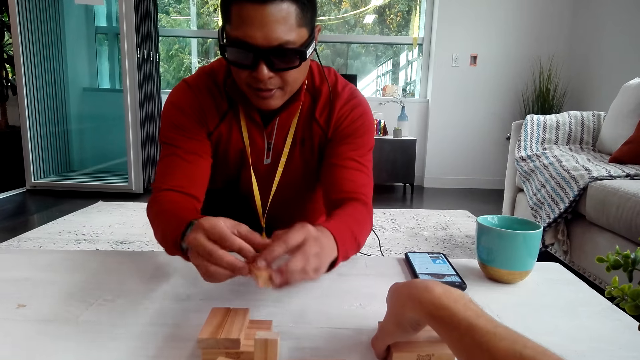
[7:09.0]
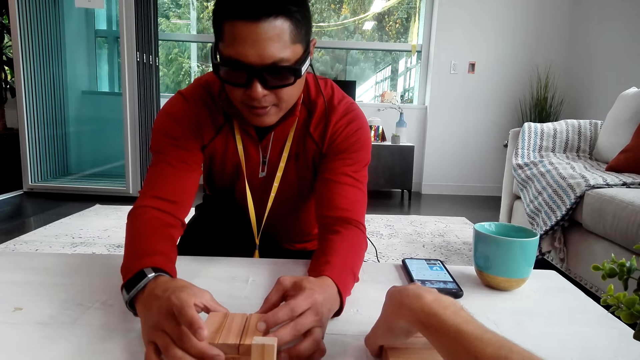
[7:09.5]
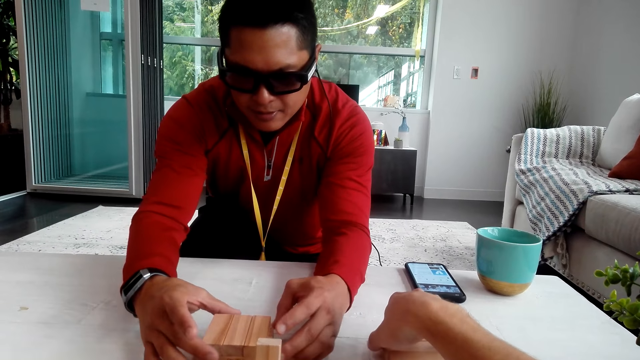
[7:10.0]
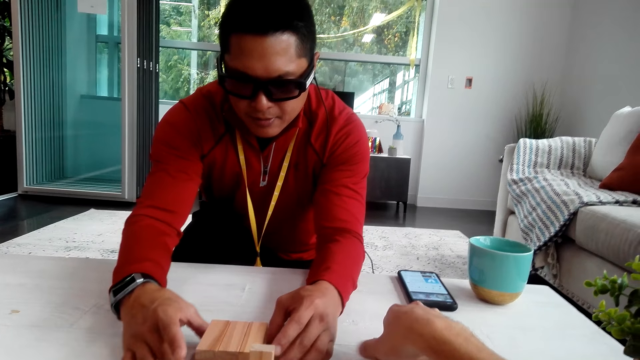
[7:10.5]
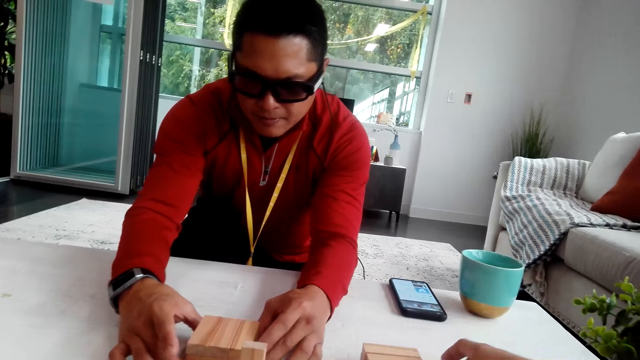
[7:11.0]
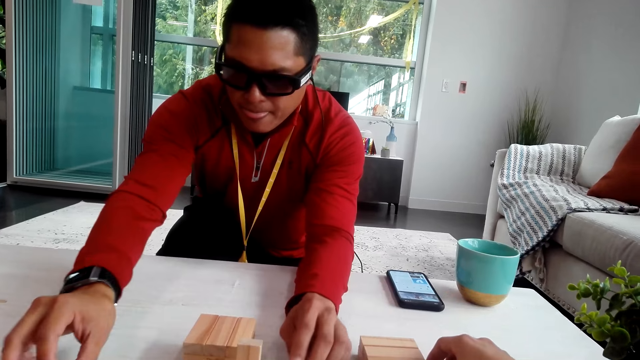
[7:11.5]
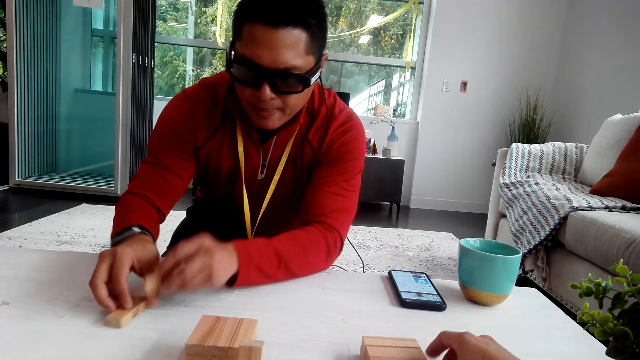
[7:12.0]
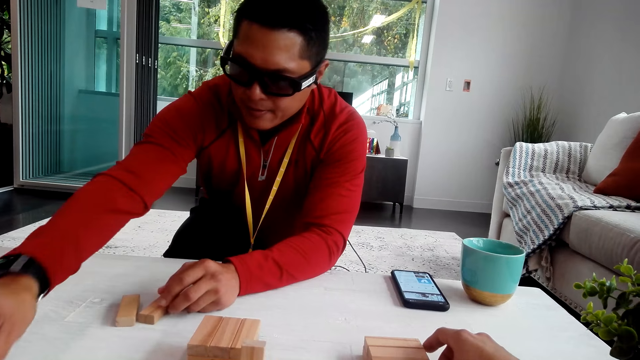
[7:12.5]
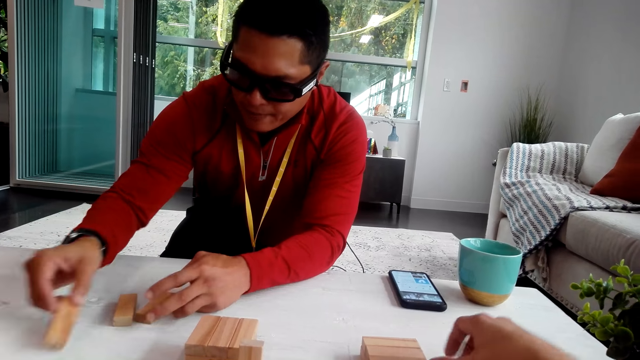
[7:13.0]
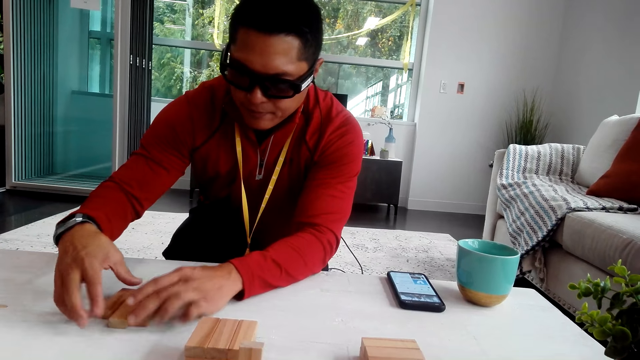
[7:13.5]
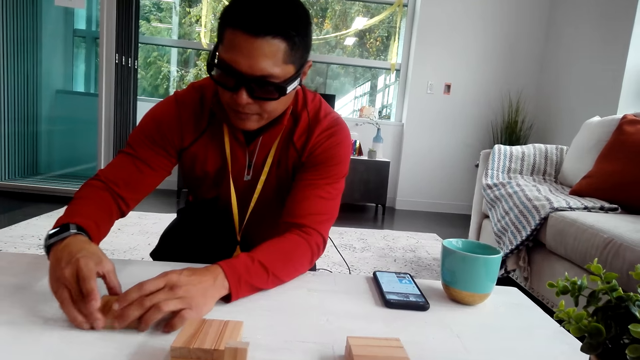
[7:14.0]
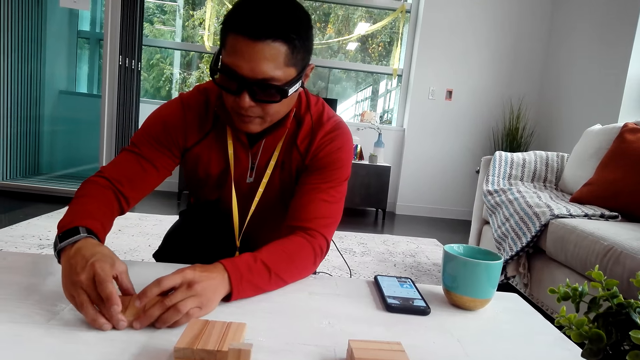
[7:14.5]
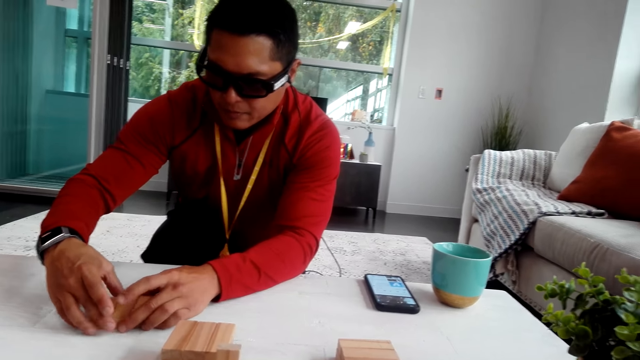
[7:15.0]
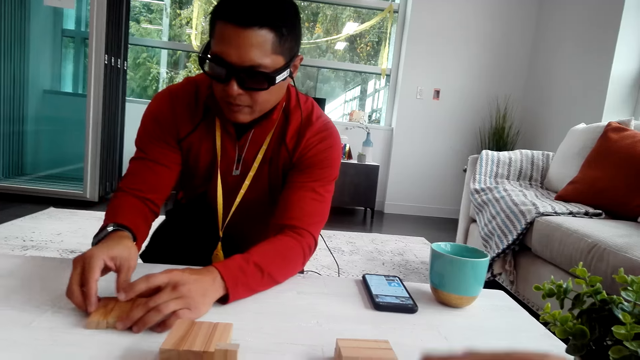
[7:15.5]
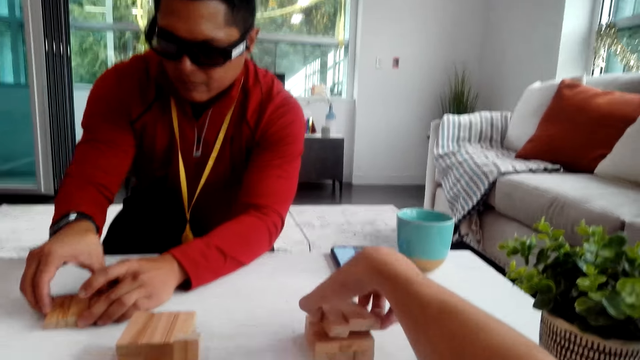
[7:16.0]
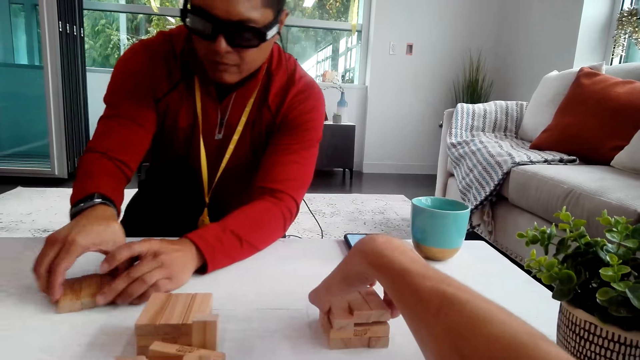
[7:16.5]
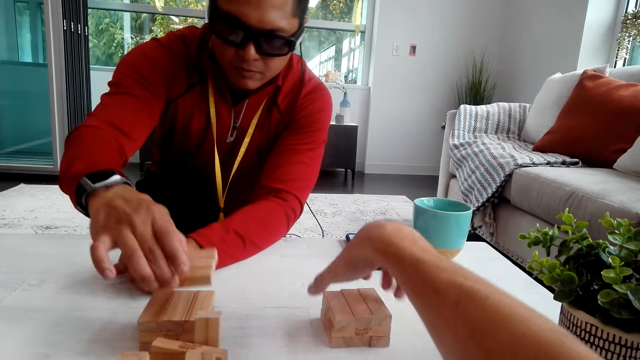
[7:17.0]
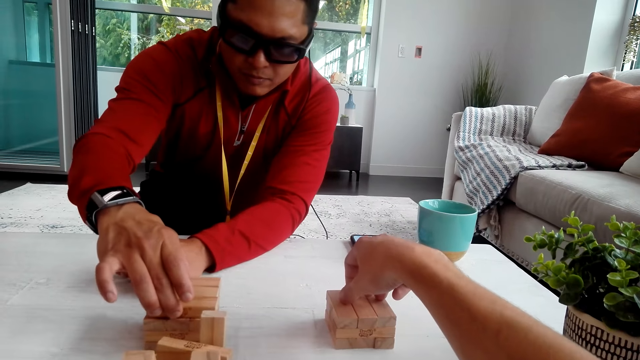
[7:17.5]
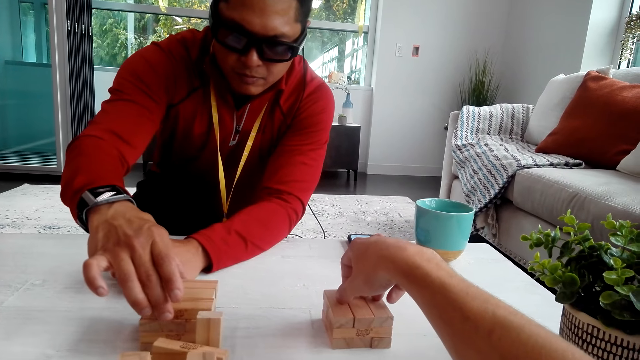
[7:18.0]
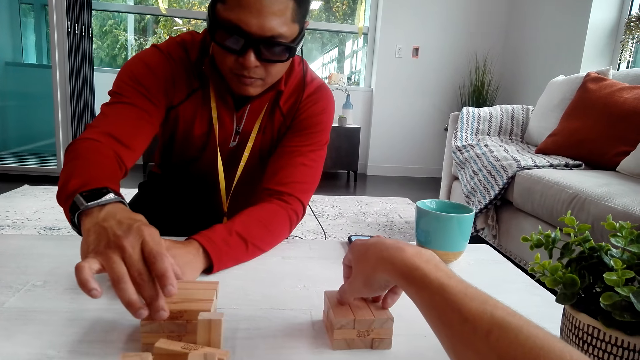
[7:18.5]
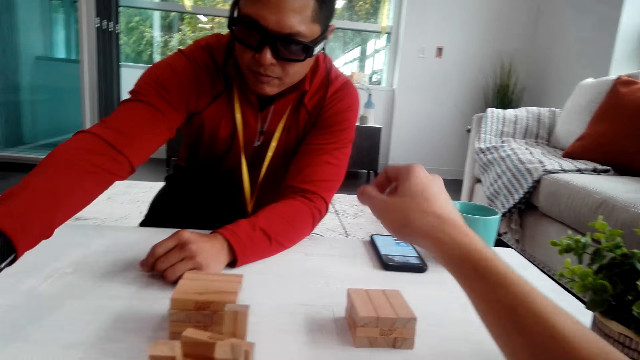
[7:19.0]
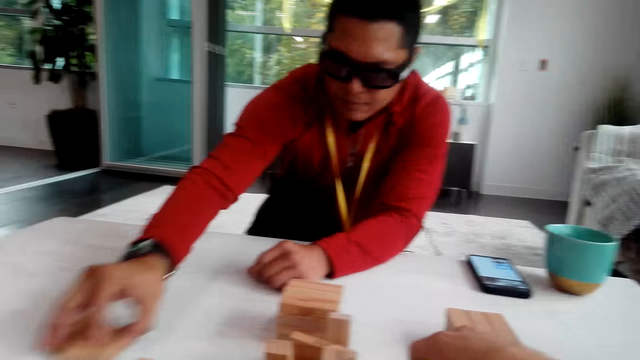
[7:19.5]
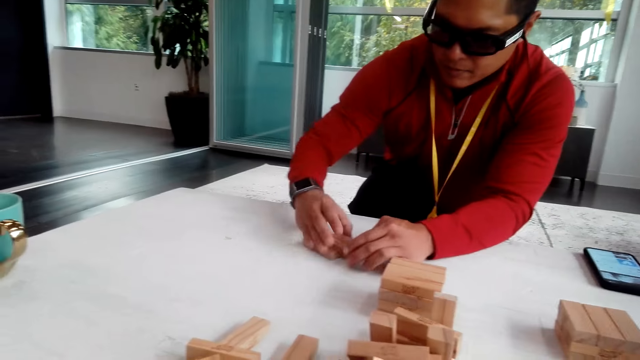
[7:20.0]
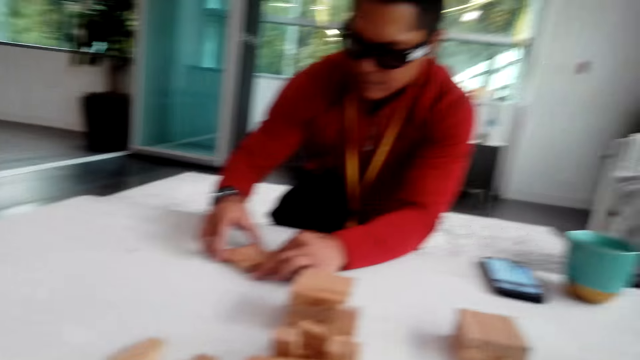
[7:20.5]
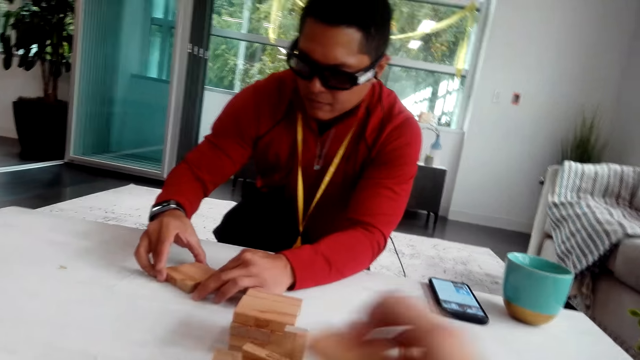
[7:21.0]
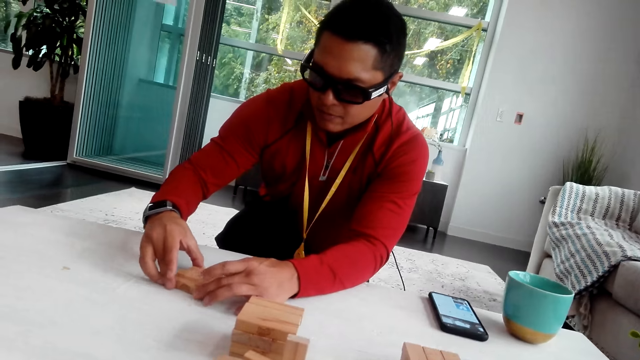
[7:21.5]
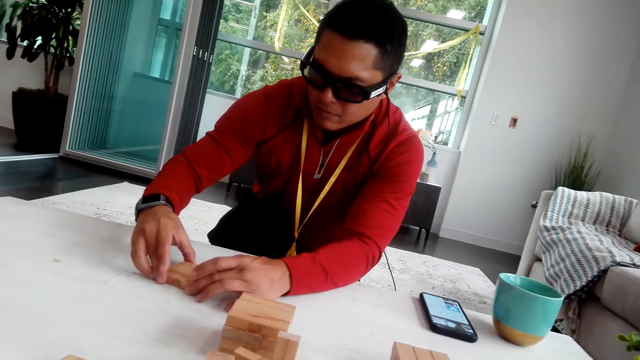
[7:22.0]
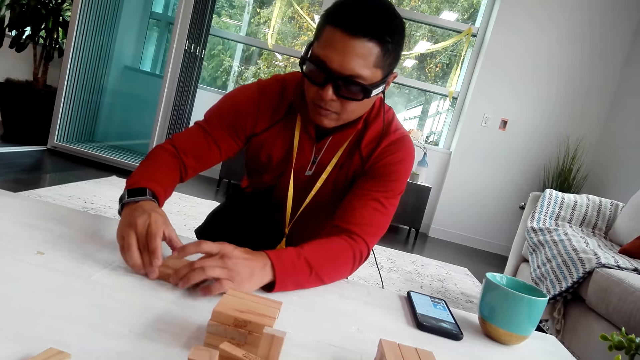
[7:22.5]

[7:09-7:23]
A man picks up the jenga and arranges the wooden blocks on top of each other. The camera wearer holds the jenga. The man takes the jenga, moves the wooden blocks on the table, and aligns the jenga. The camera wearer arranges the wooden blocks on top of each other. The man puts the jenga on other jenga, pulls the jenga, moves the wooden blocks on the table, and aligns the jenga.

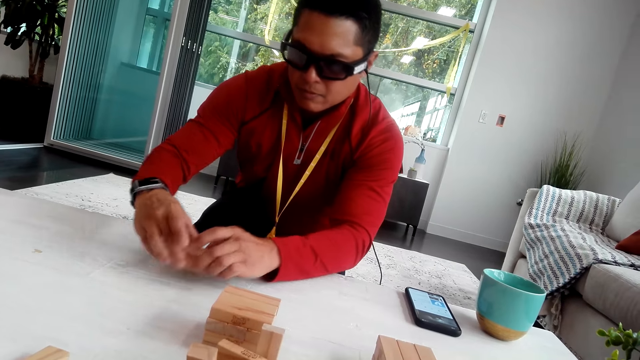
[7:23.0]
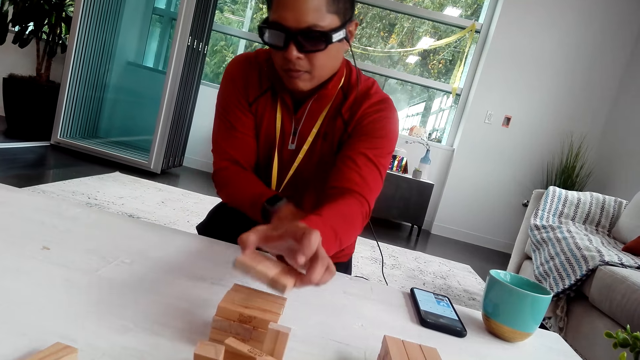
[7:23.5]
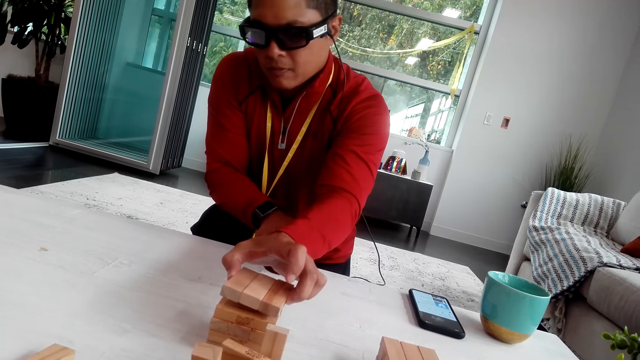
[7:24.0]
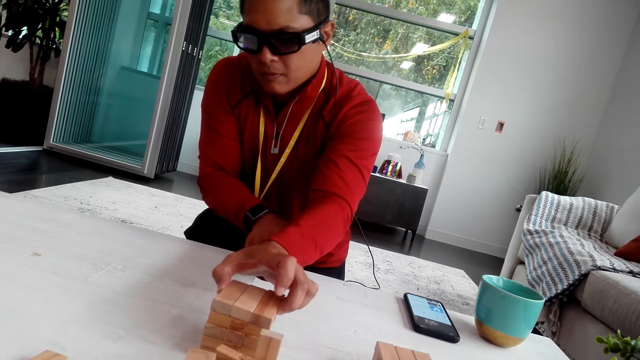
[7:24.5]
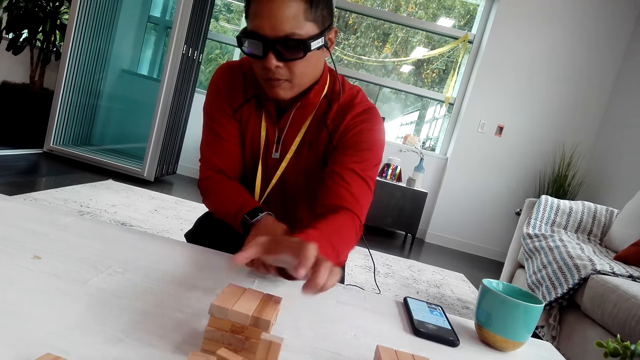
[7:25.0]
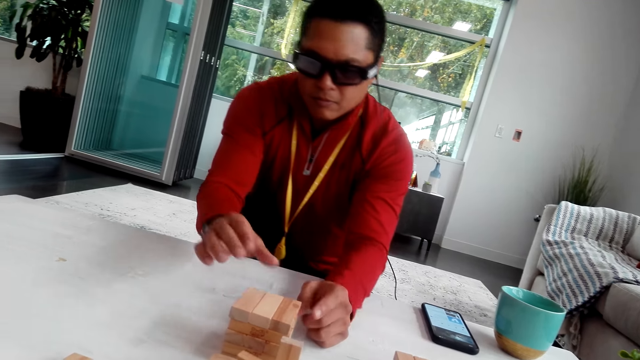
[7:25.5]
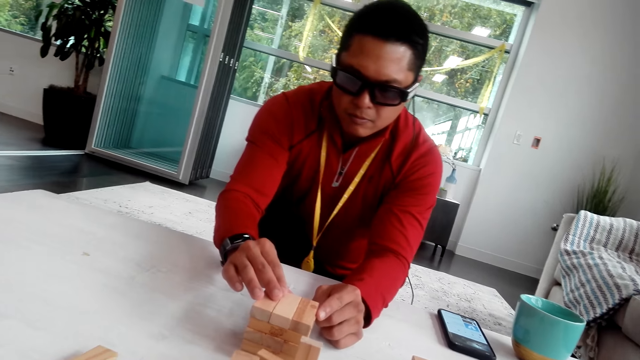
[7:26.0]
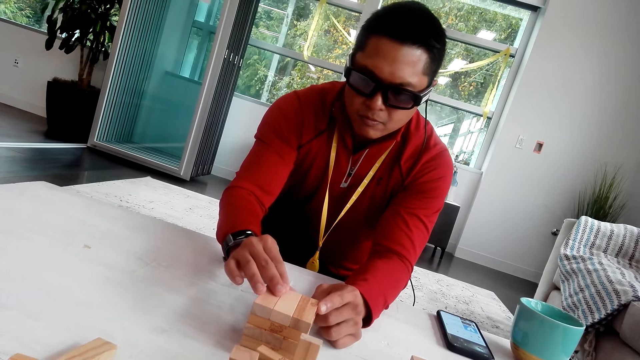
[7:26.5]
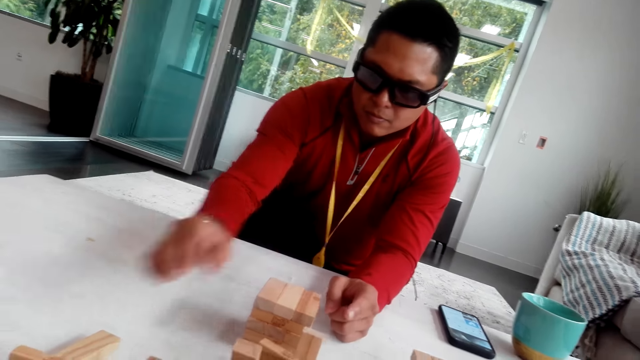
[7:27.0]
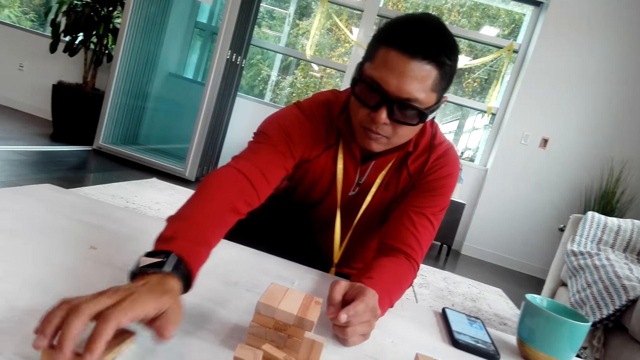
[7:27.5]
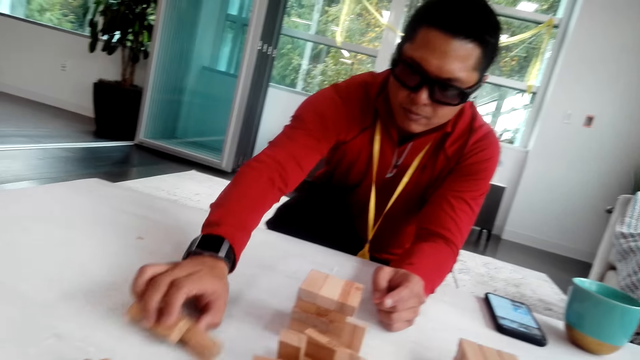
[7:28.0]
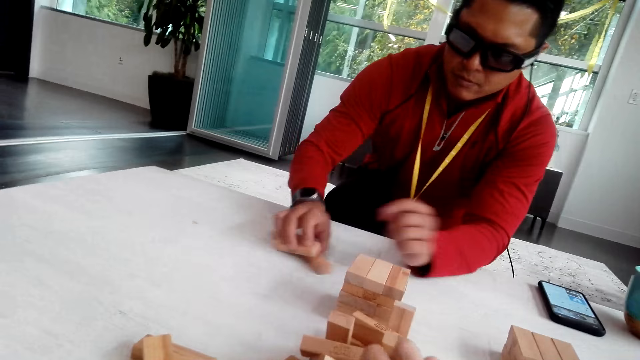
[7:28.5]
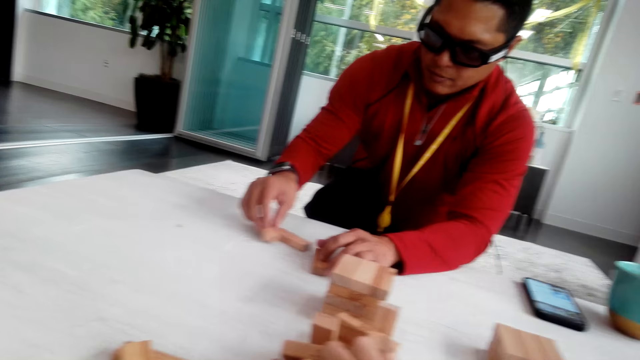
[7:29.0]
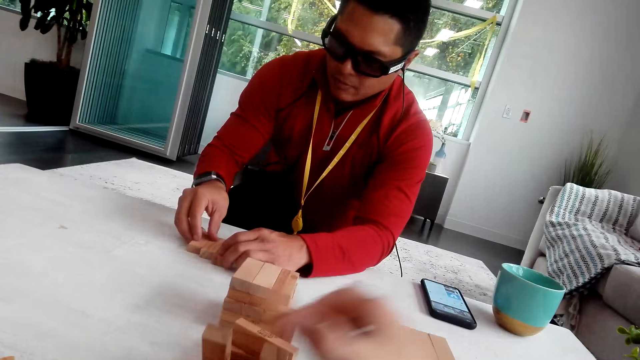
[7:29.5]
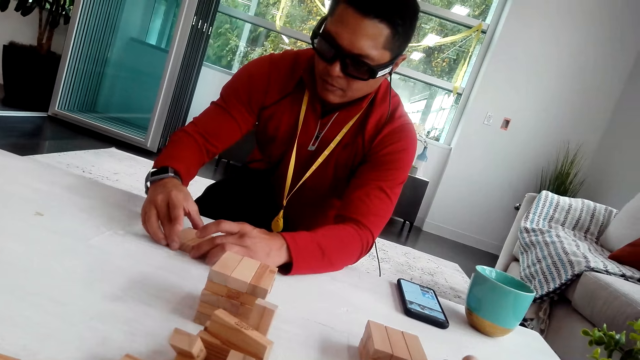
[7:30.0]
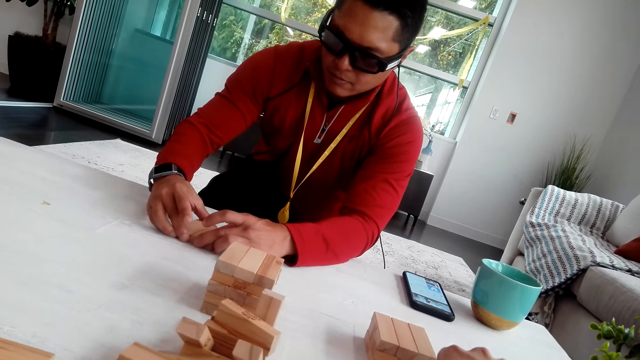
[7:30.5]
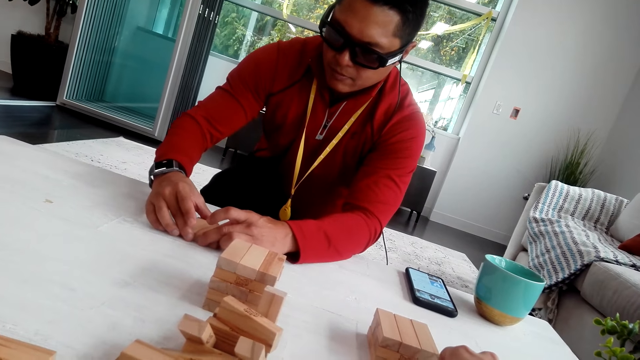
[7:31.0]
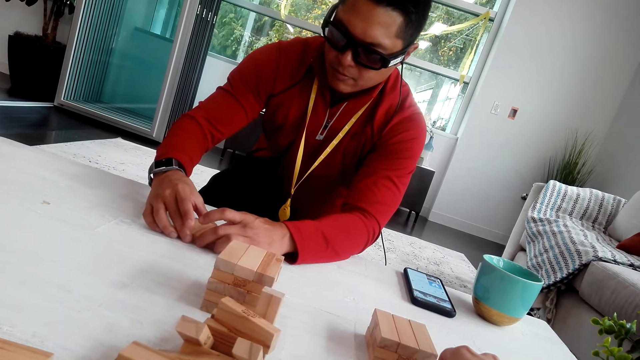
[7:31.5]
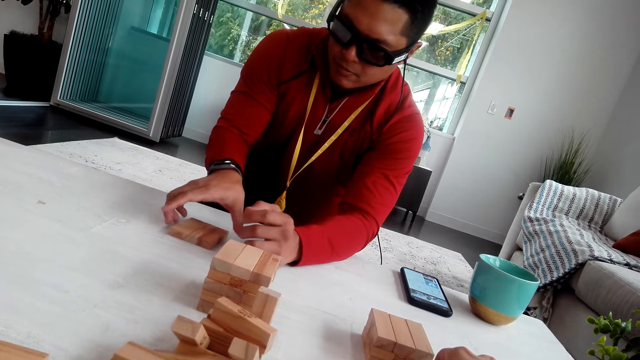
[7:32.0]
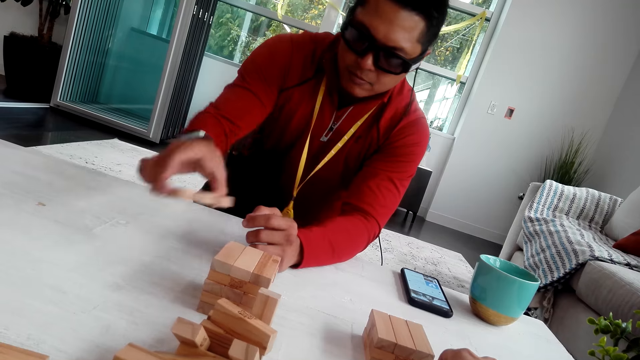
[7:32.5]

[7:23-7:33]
A man arranges the wooden blocks on top of each other, fixes the jenga, pulls the jenga, holds the wooden blocks, and aligns the jenga. The camera wearer picks up the jenga. The man holds the jenga.
